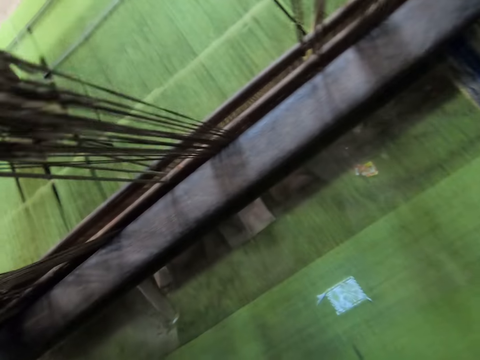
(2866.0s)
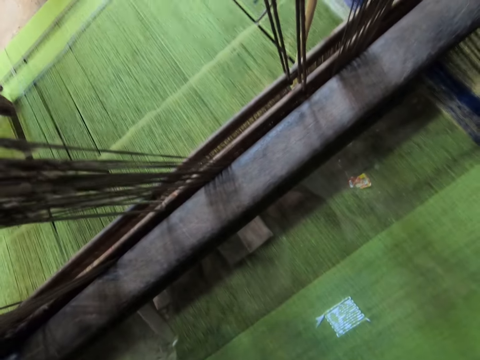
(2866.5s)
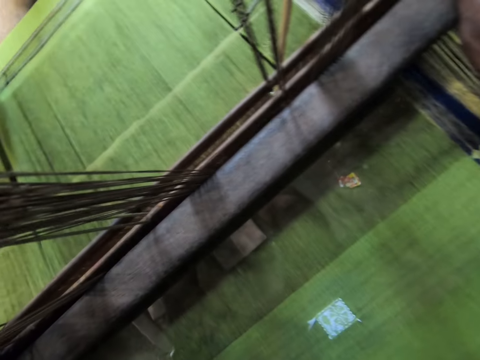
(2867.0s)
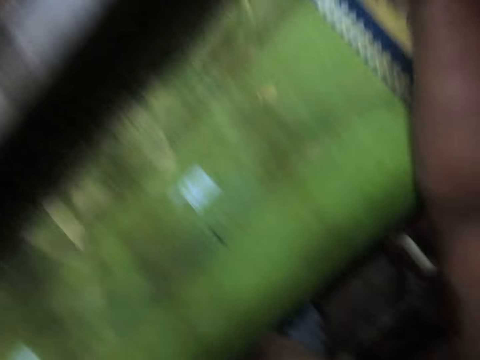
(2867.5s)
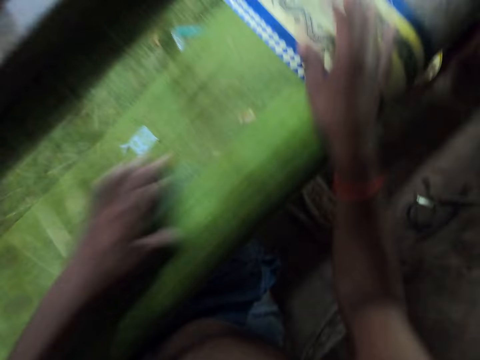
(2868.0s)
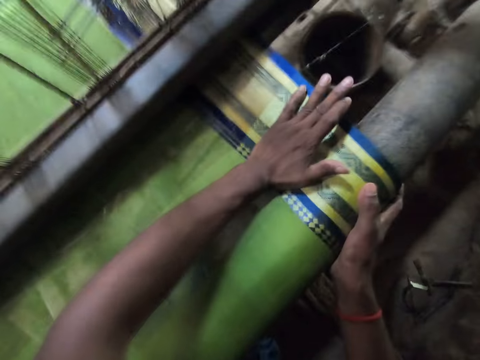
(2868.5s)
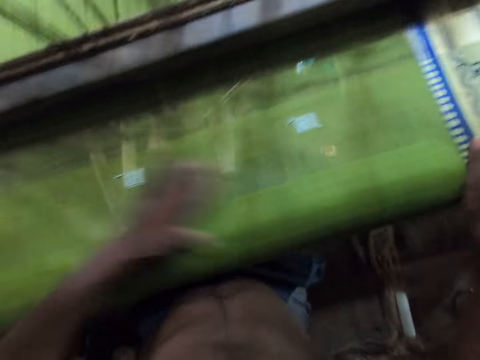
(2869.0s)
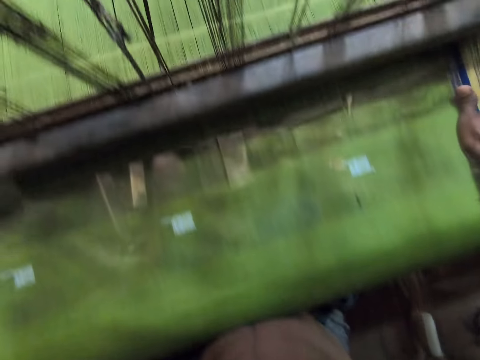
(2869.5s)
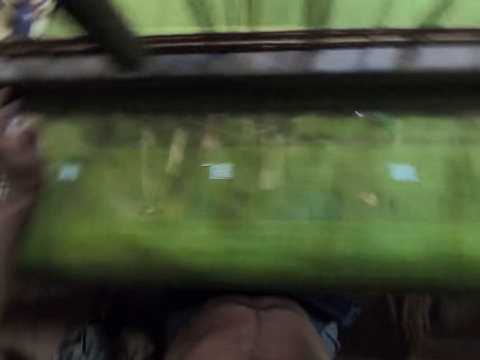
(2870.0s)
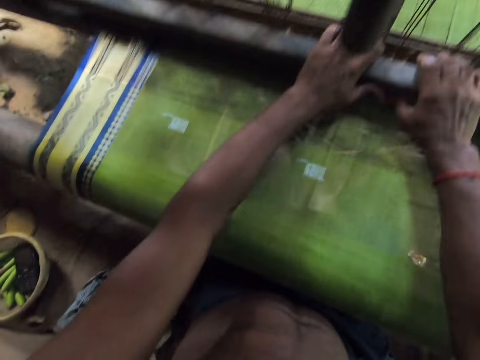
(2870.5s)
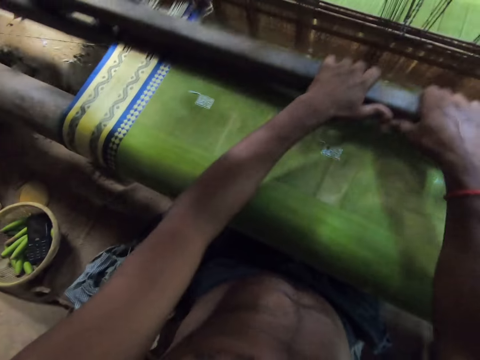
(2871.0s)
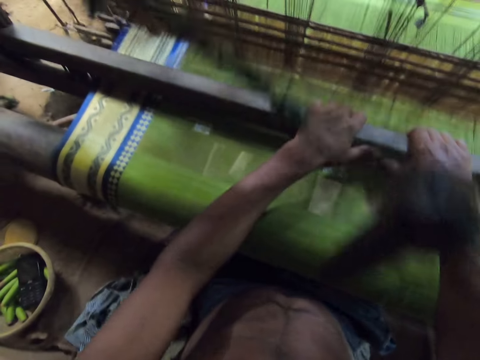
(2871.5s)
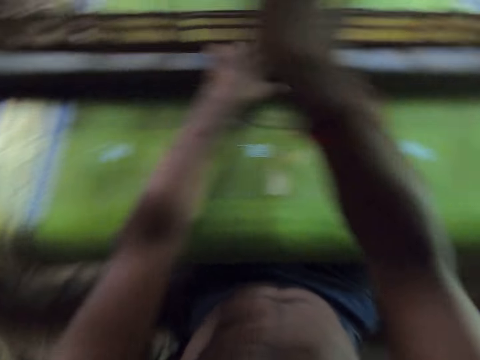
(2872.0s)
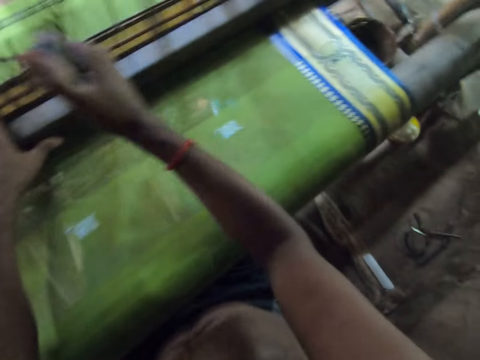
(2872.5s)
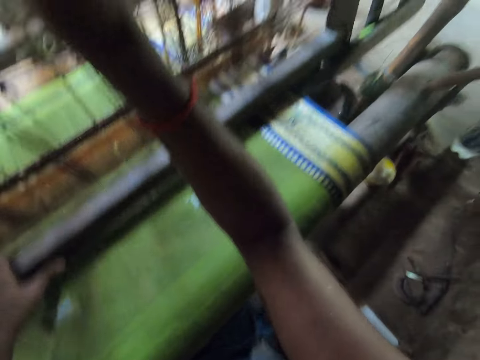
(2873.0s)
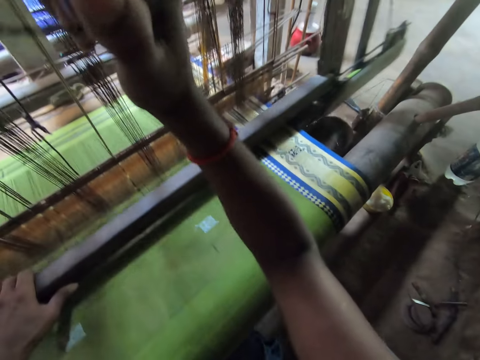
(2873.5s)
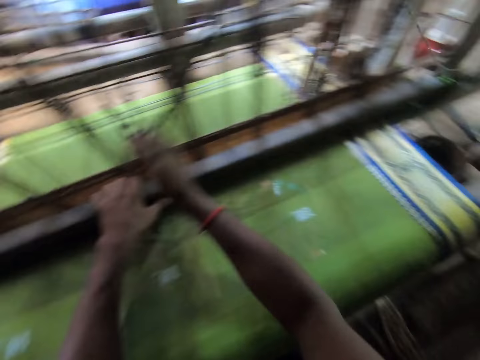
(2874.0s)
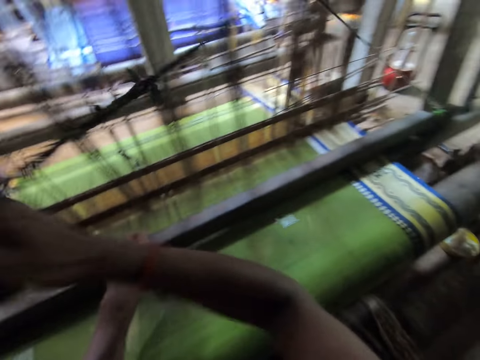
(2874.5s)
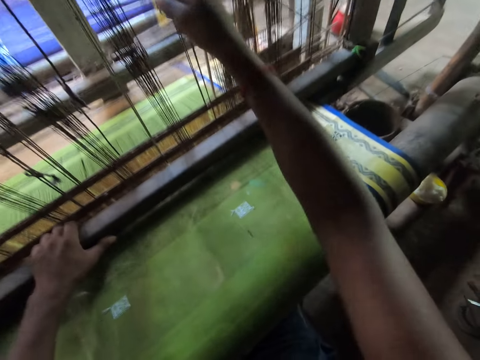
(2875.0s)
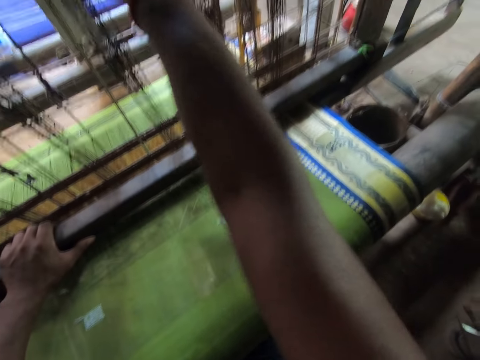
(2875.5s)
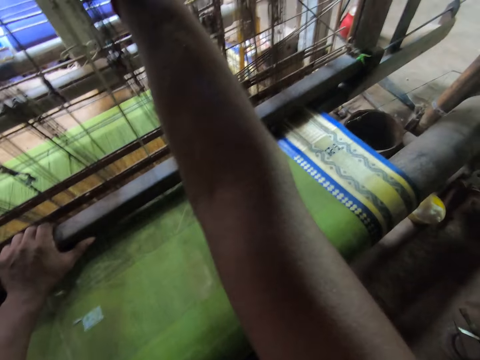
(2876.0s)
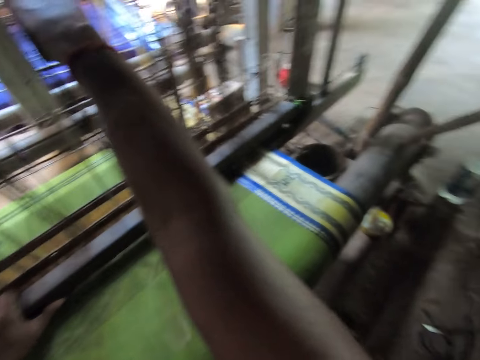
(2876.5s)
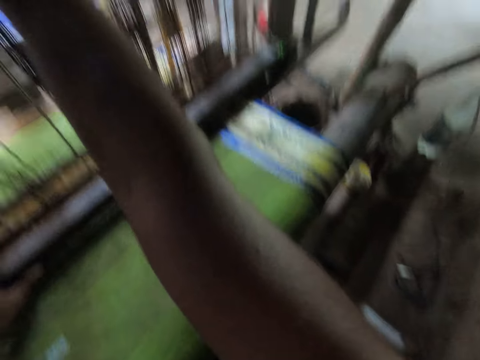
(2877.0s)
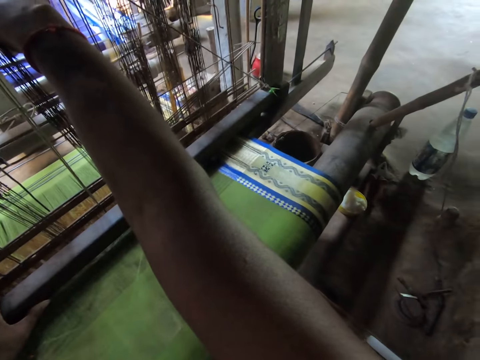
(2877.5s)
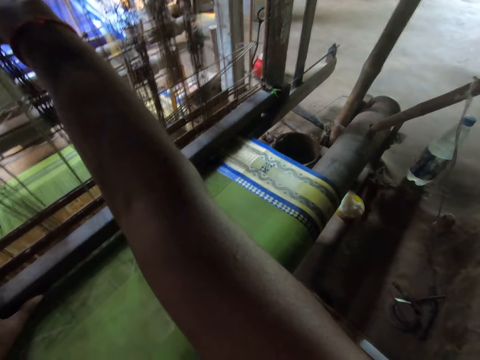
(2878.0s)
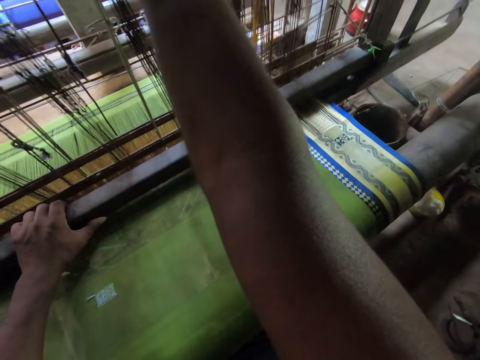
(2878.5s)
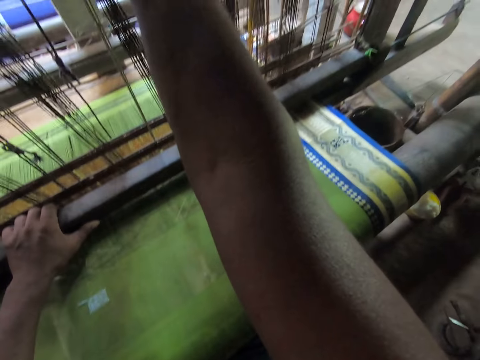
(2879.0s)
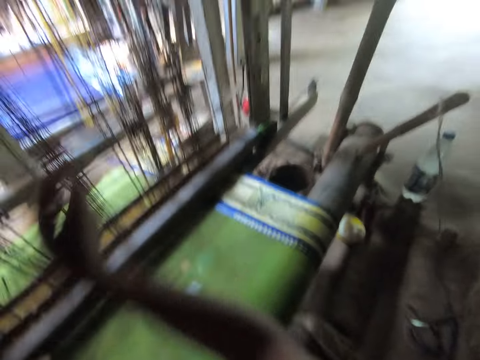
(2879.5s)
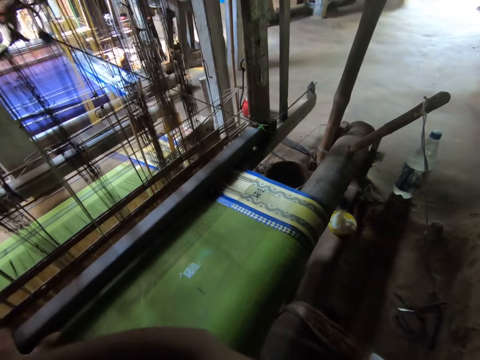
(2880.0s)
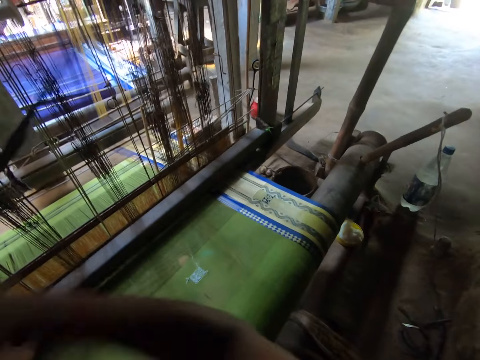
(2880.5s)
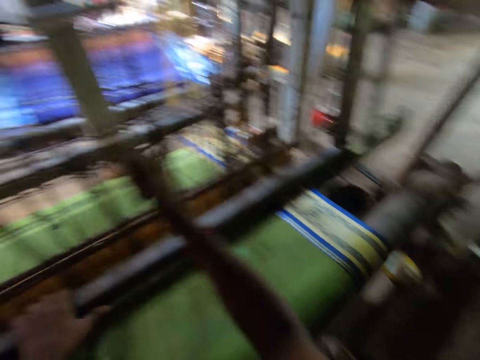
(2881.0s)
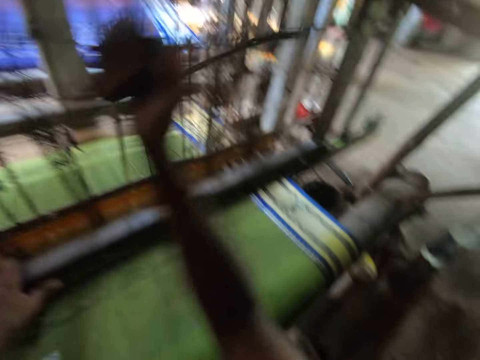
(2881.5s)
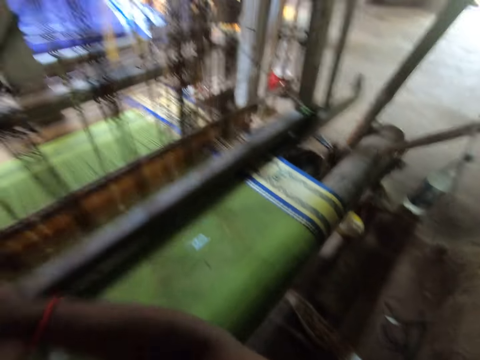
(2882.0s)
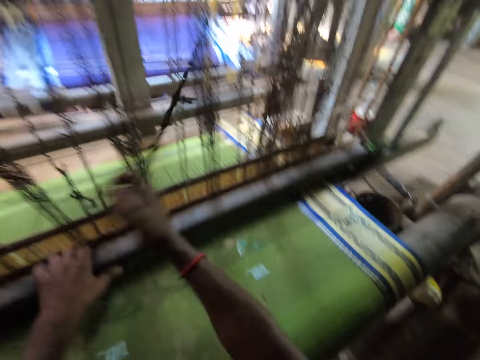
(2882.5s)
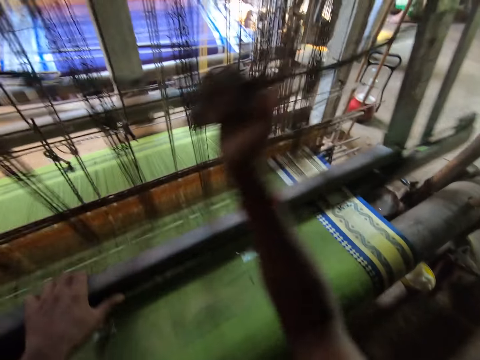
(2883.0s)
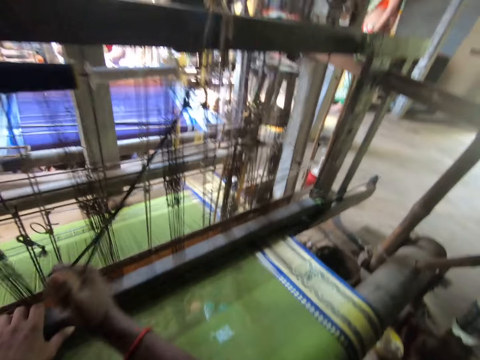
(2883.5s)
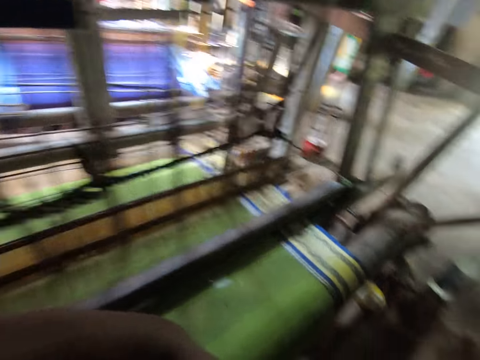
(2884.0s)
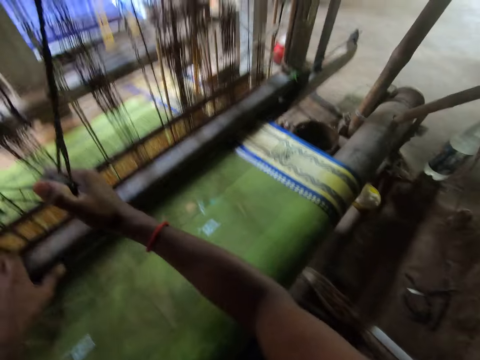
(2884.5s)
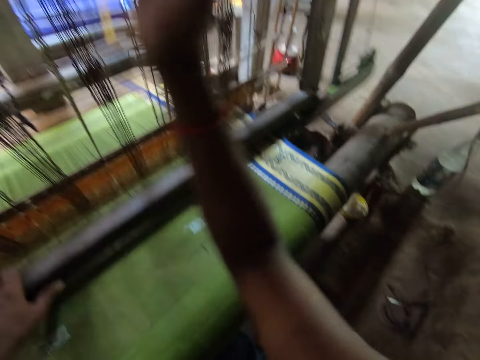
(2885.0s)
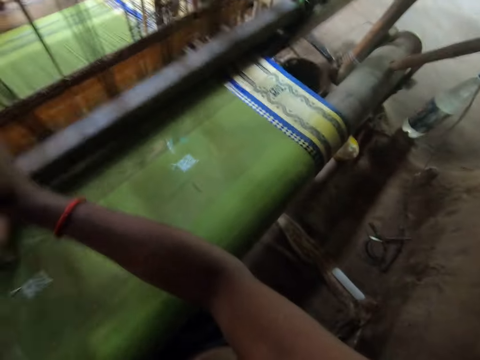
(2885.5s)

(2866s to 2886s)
The camera wearer adjusts a loom machine. He smoothens the cloth on the loom with his left hand. He pushes the batten with both hands. He sews carpet with the loom. He turns around. He pulls the pull cord with his right hand. He sews carpet with the loom. He converses with a woman. He pulls the pull cord with his right hand.

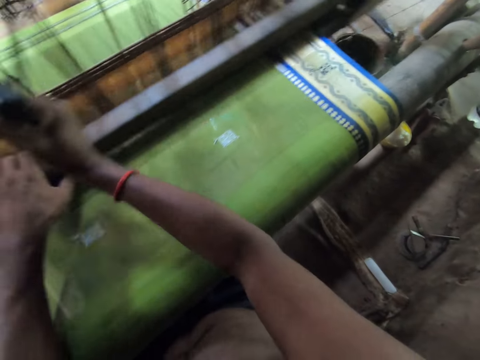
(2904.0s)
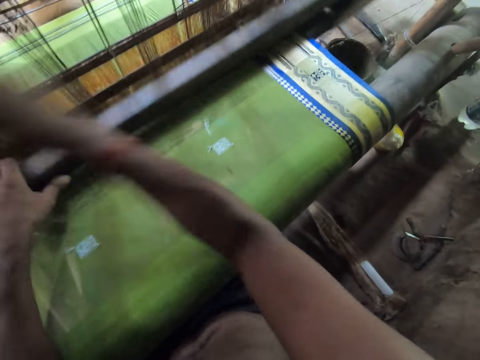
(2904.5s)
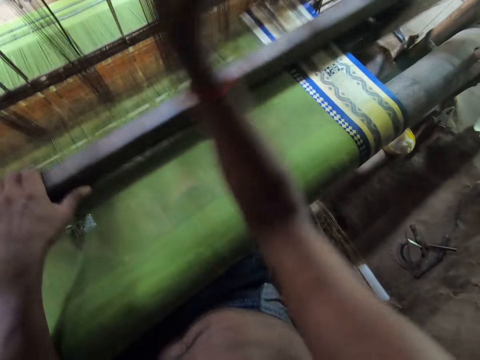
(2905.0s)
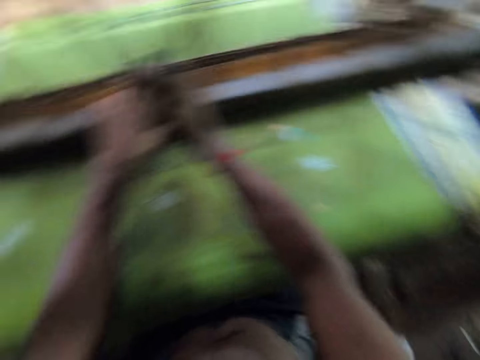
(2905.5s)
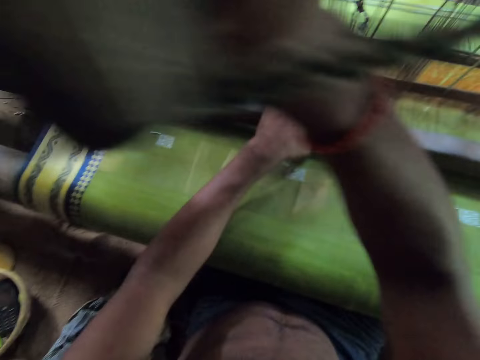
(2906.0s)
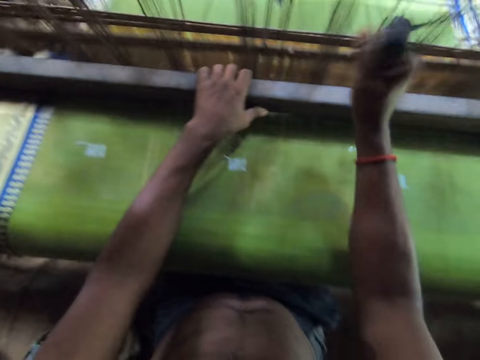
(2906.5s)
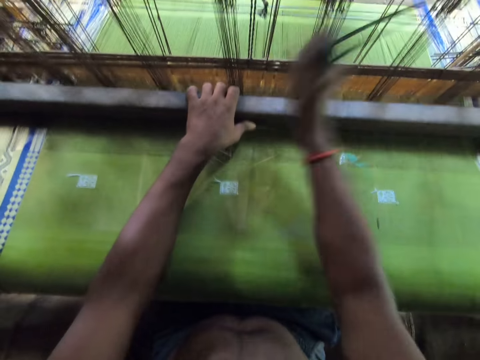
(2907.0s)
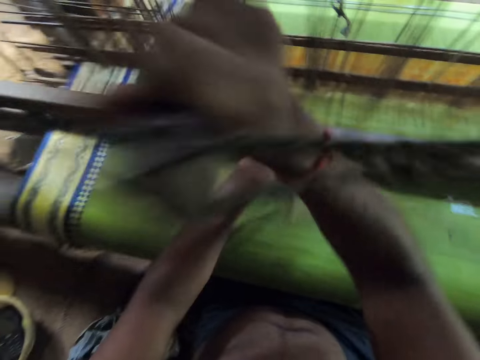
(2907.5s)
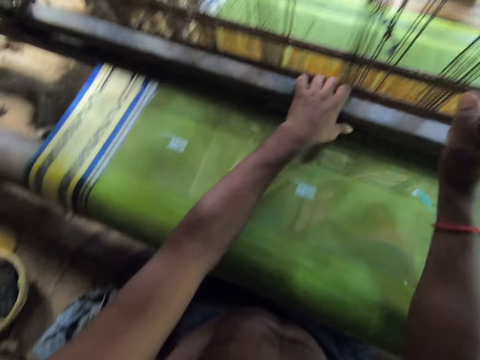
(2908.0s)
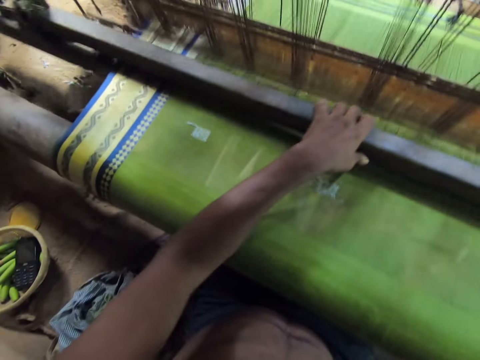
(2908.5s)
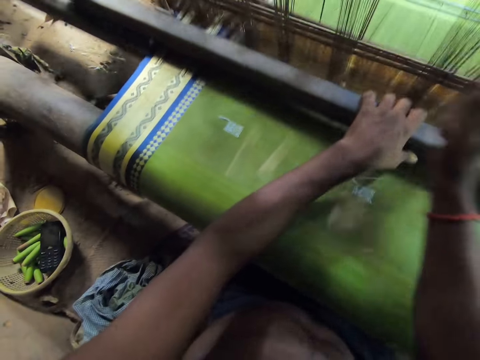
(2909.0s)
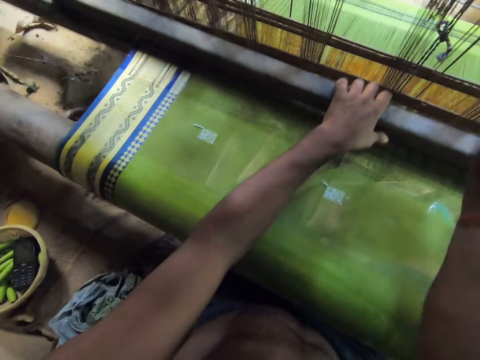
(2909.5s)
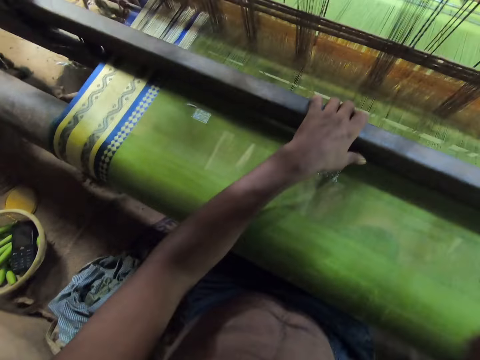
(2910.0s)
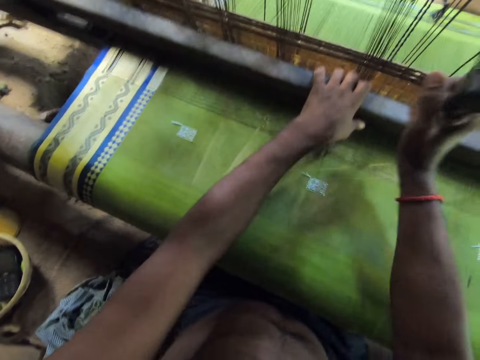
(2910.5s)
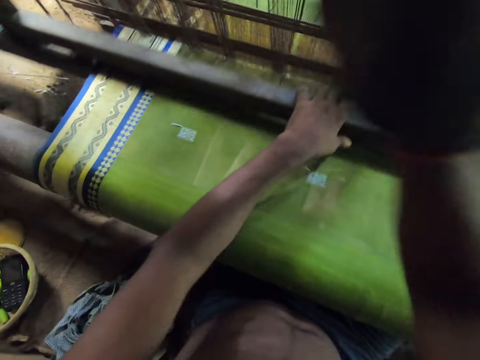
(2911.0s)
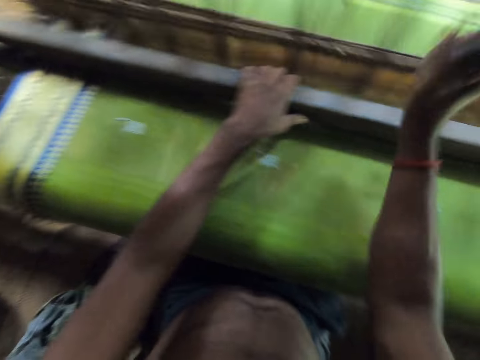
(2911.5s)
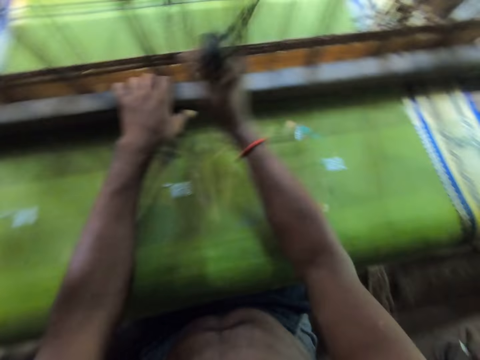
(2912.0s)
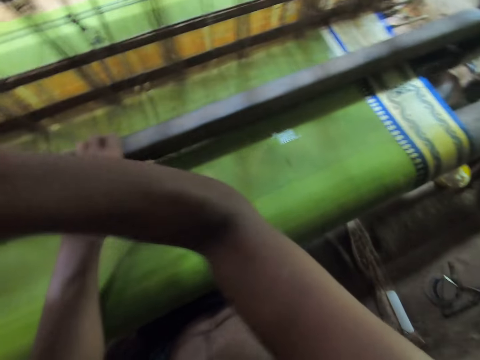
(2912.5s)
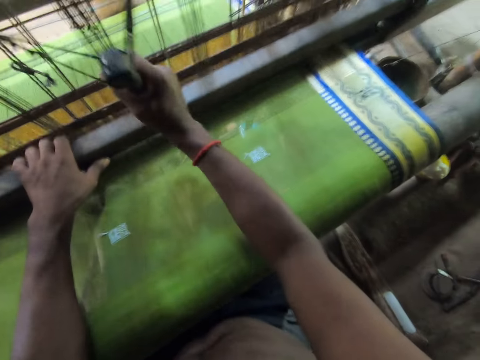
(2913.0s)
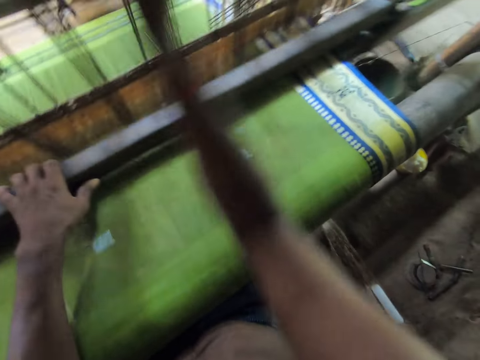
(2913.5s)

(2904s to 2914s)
The camera wearer turns around. They sew carpet with a loom.
